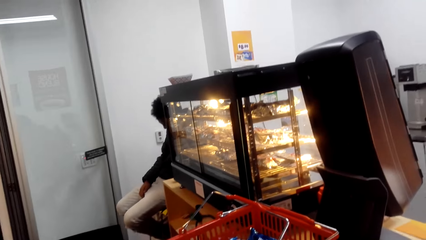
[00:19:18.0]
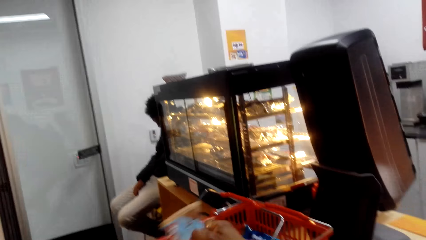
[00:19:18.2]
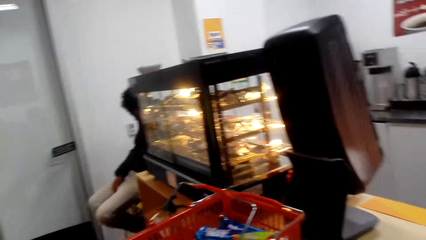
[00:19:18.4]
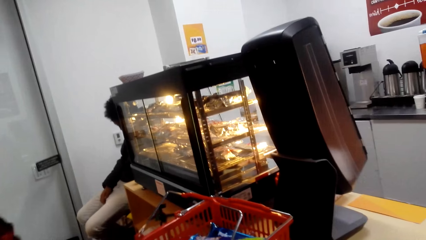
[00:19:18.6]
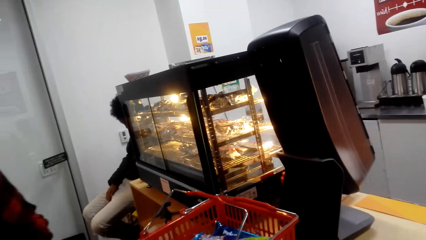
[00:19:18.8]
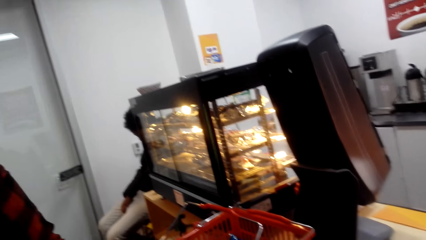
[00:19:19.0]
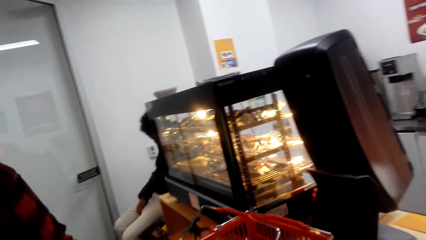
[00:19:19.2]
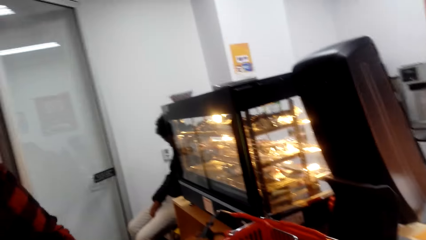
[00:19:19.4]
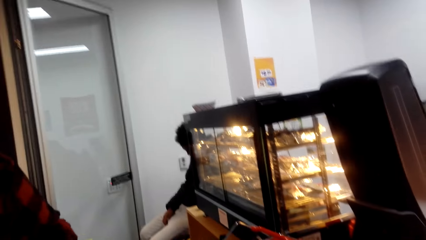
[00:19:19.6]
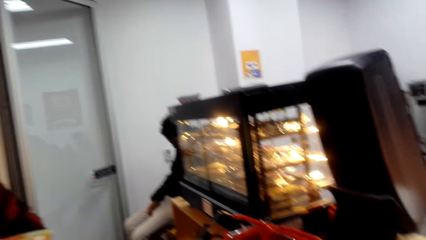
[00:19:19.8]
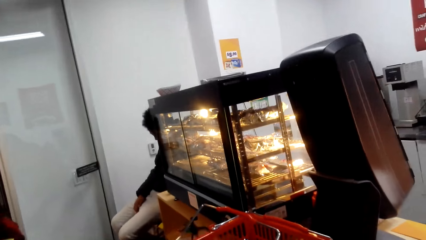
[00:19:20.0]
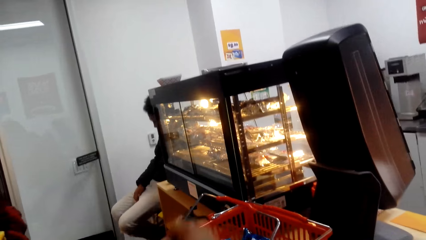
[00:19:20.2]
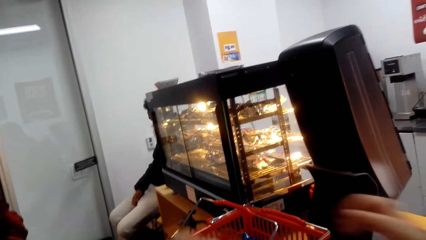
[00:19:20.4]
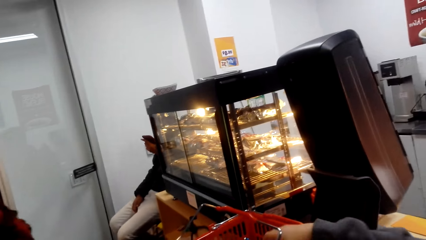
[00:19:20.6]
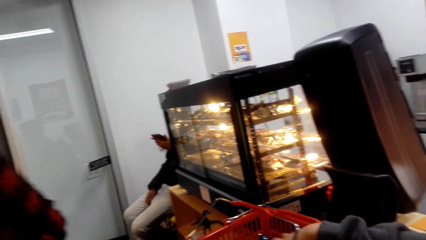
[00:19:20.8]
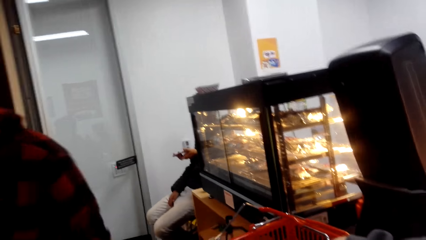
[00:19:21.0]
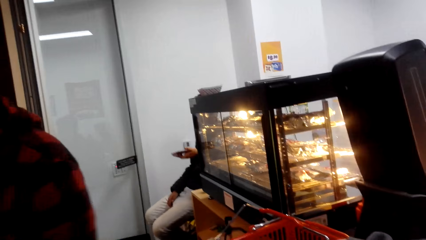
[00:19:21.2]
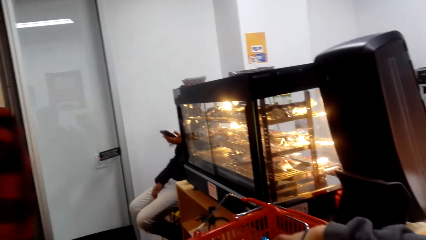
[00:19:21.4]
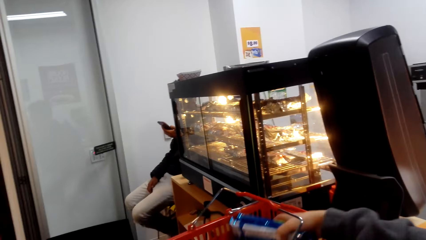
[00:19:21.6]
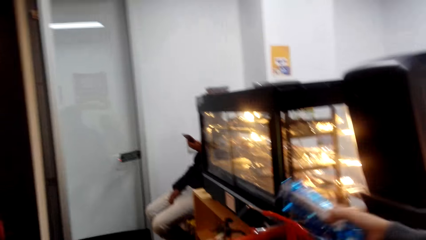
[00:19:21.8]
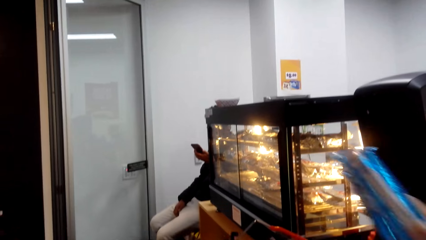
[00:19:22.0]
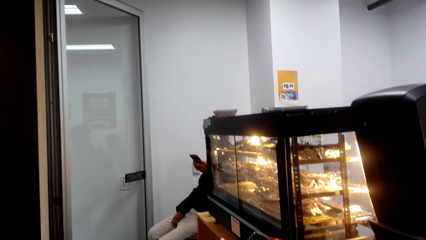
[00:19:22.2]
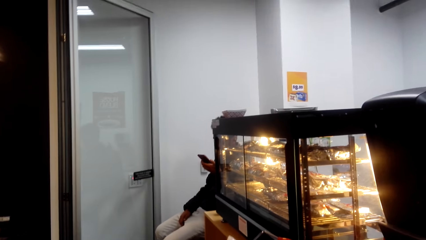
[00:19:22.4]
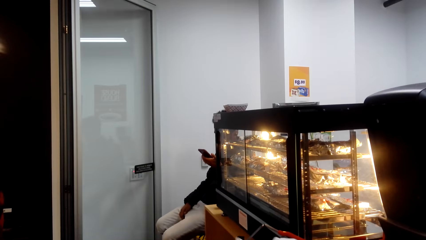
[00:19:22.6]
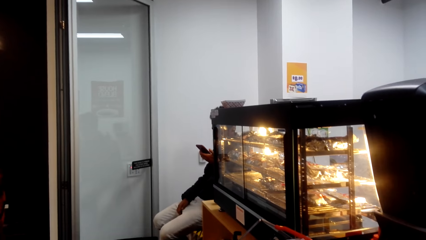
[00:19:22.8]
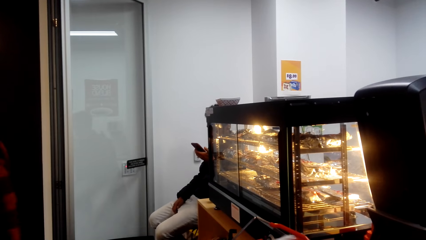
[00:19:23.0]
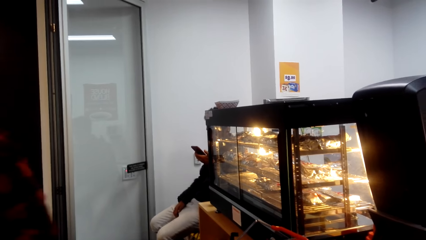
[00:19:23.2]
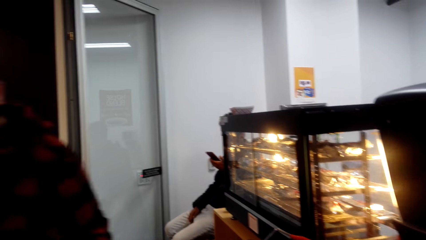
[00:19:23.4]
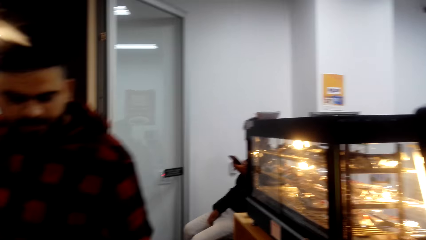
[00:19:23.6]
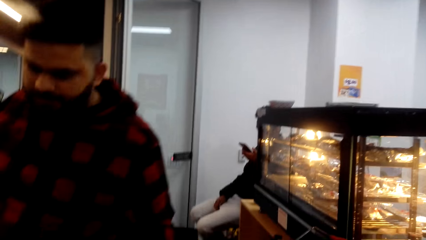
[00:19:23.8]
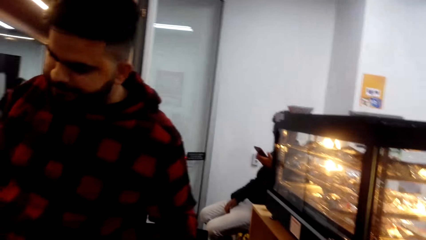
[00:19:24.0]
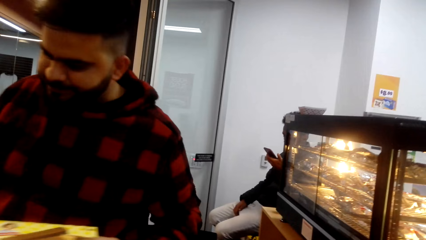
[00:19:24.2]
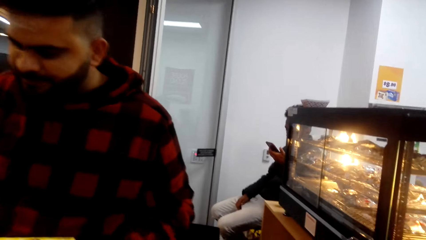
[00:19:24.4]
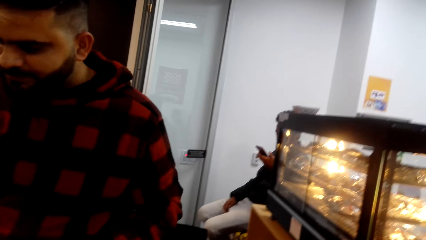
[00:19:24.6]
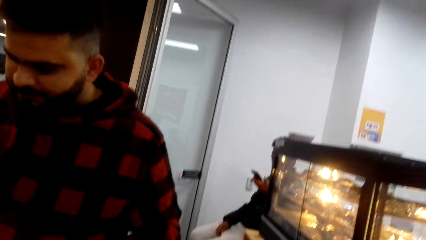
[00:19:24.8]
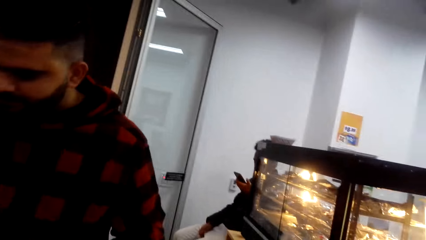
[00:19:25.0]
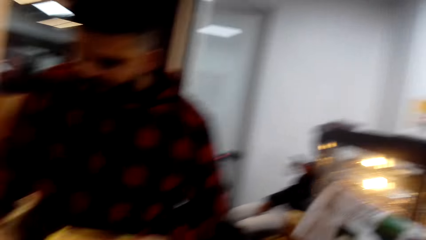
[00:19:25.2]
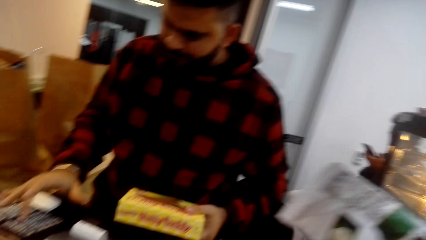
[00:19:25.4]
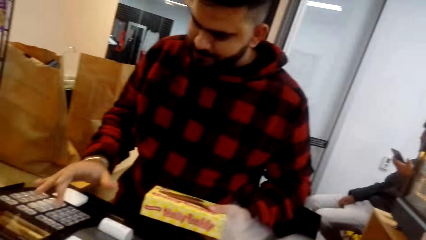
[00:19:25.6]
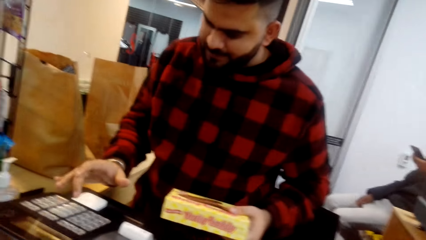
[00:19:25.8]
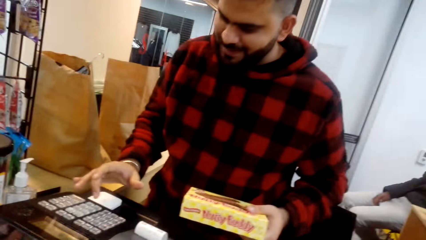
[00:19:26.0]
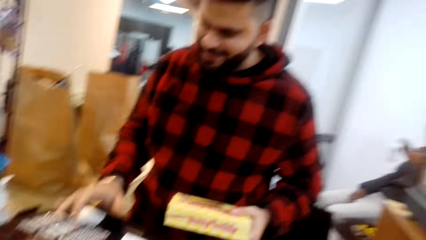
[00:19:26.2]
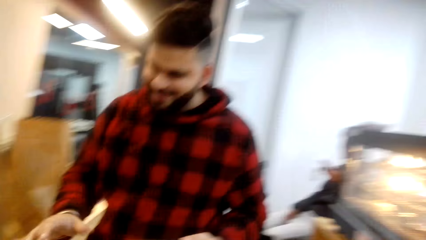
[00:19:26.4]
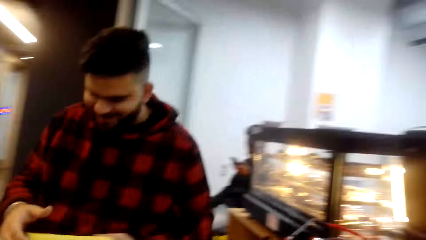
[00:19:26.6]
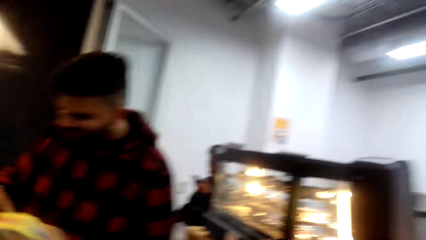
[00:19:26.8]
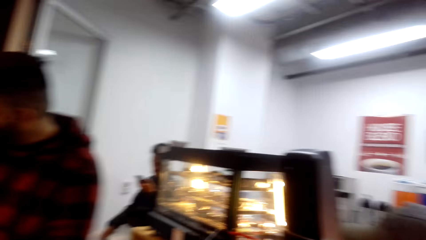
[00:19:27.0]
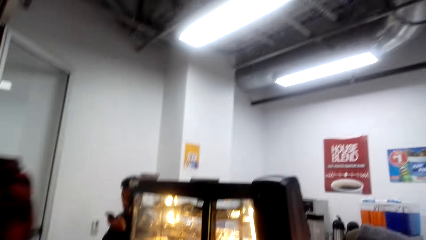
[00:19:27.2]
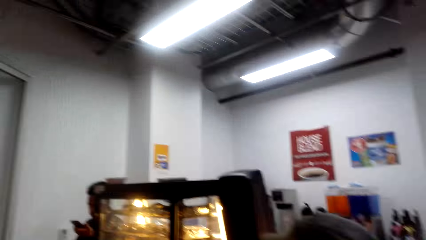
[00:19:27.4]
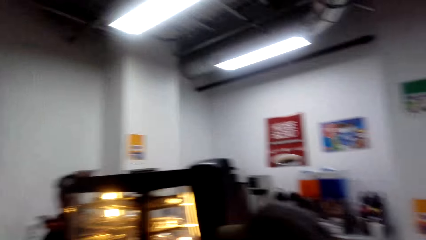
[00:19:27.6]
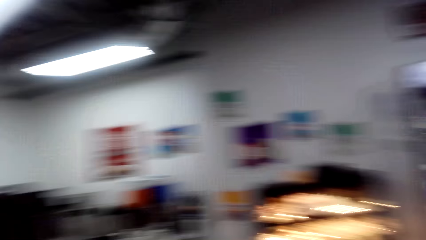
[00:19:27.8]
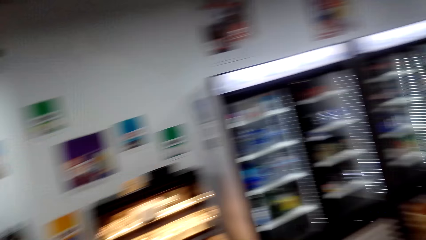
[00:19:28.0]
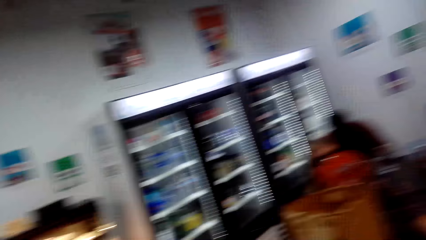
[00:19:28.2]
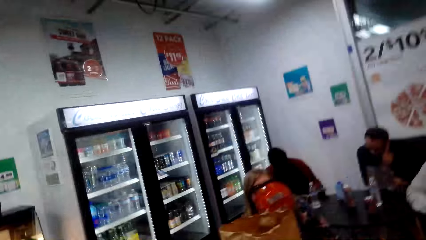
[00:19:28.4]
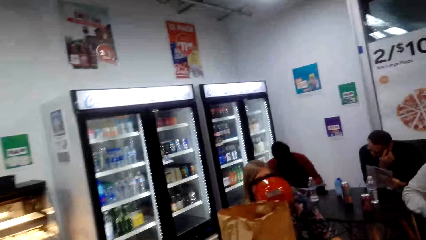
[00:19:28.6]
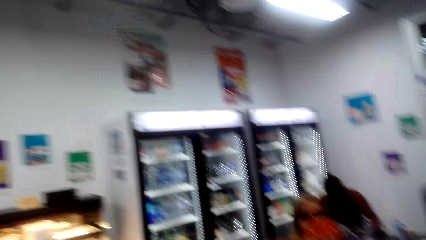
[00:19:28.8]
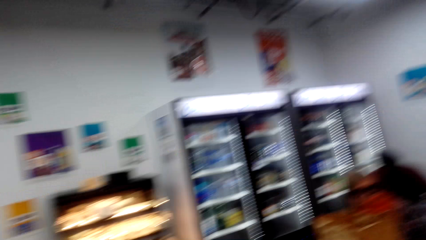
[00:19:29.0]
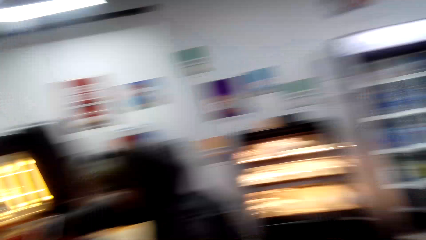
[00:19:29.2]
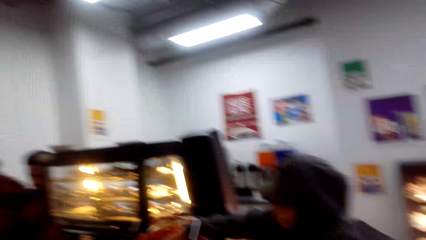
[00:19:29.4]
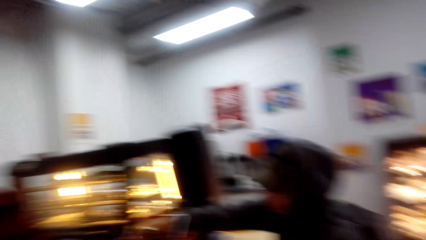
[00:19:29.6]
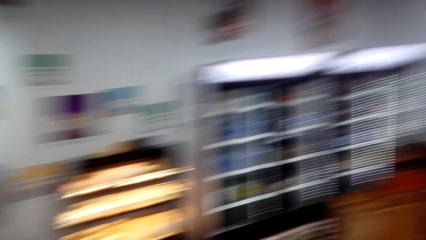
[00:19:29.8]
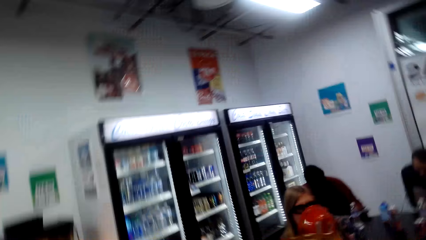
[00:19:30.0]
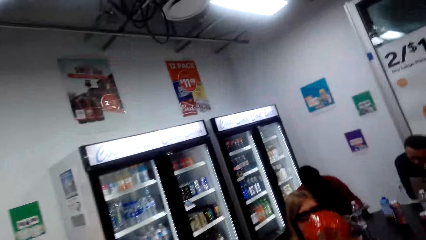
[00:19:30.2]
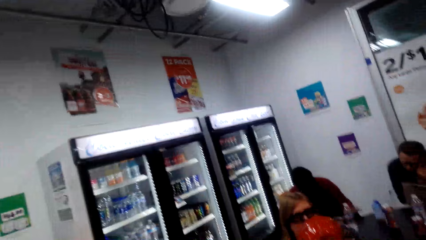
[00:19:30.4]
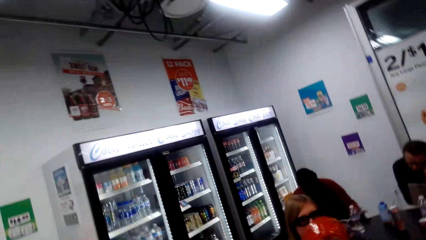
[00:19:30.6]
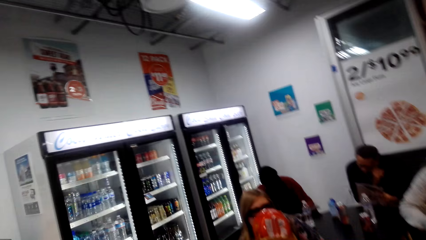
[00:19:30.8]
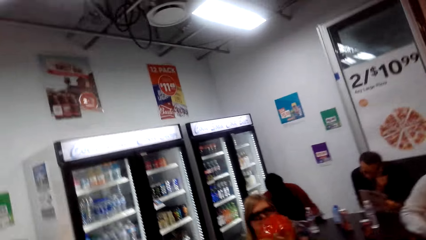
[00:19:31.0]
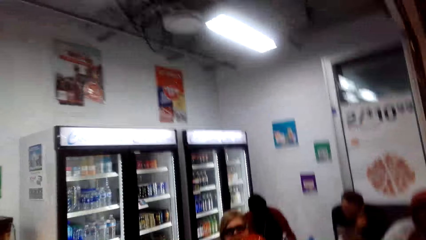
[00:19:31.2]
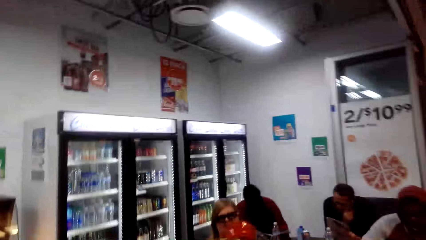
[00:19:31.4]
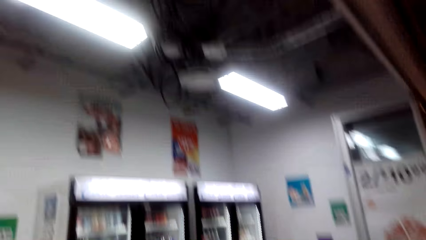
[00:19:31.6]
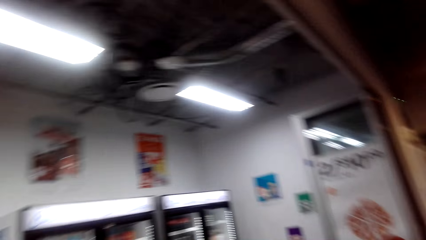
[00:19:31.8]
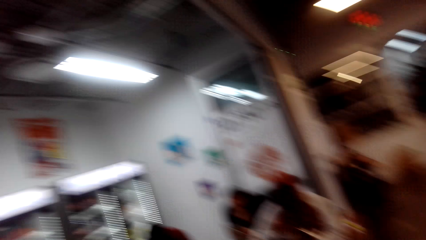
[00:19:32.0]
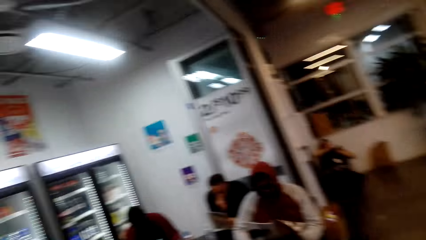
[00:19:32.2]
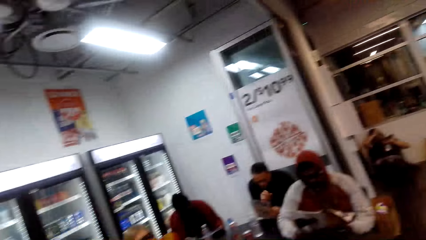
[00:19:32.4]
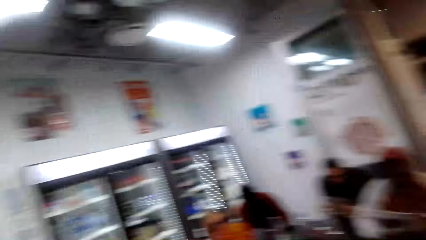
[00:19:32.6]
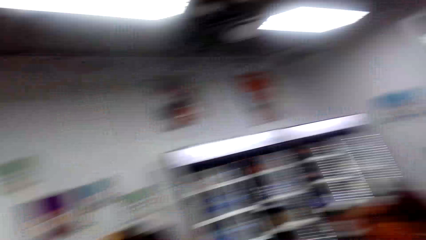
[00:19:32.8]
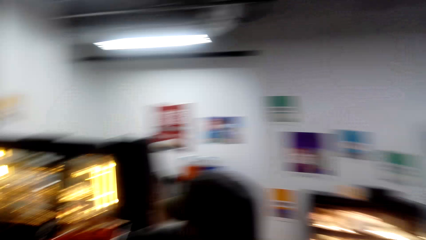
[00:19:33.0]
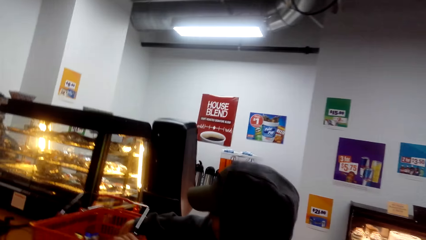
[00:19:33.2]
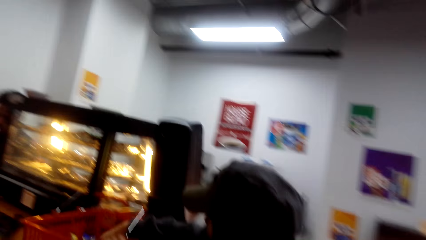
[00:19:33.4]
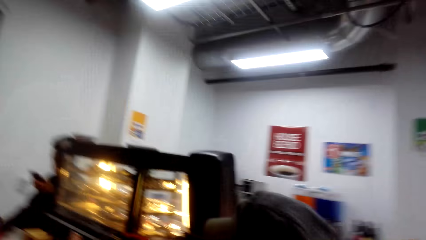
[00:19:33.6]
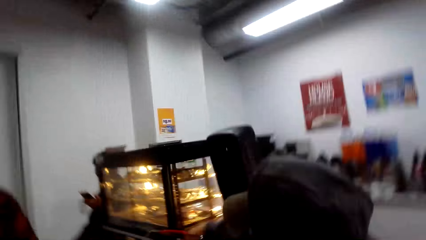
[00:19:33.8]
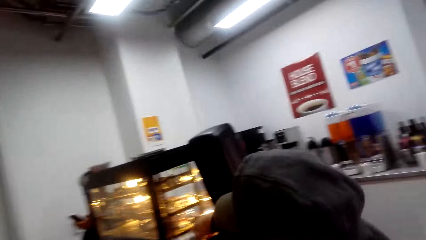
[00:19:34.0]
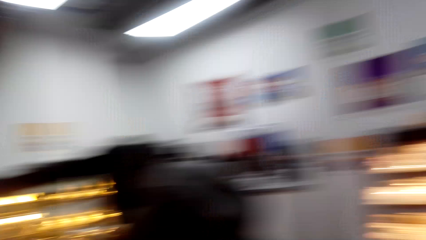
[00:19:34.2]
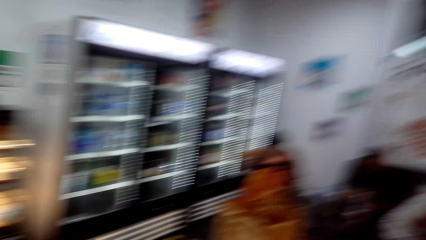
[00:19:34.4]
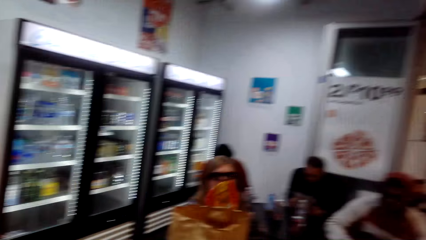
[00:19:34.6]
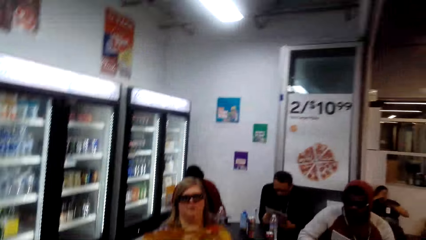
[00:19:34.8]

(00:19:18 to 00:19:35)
The camera wearer offloads the shopping basket. They pick up the package from the shopping basket. A man keys in something in the teller machine. The camera wearer walks around the supermarket. They look around the store.
